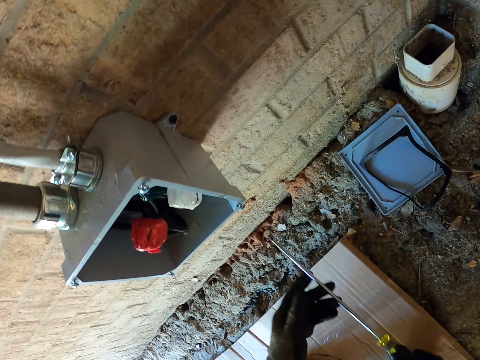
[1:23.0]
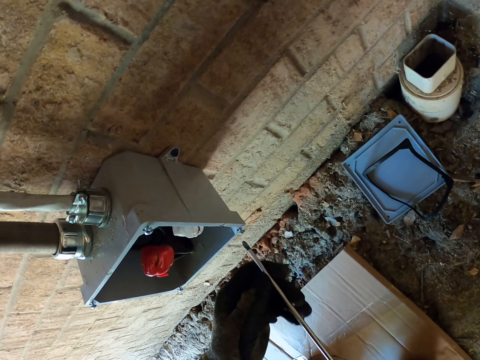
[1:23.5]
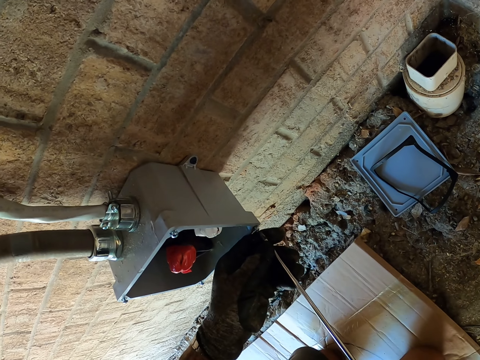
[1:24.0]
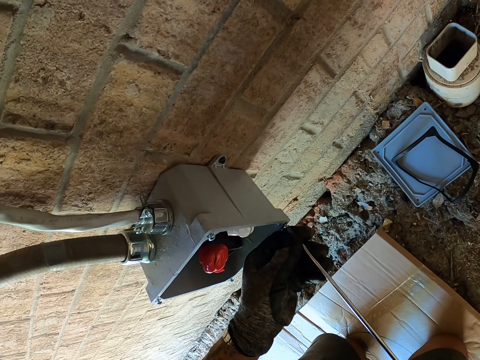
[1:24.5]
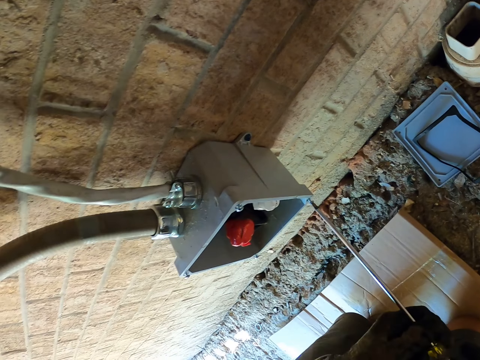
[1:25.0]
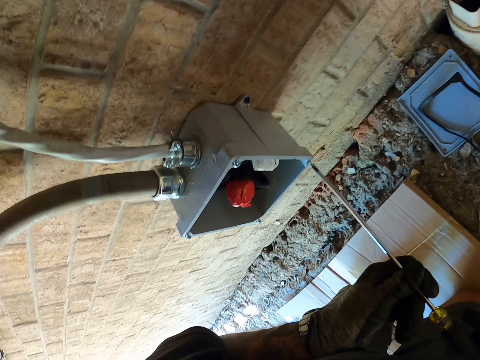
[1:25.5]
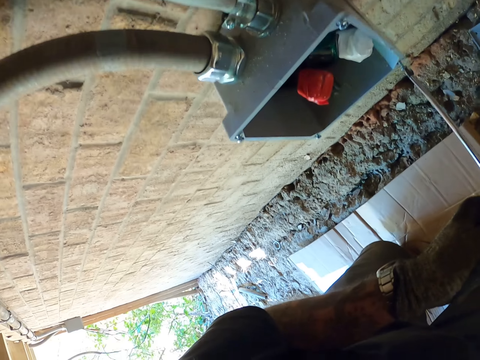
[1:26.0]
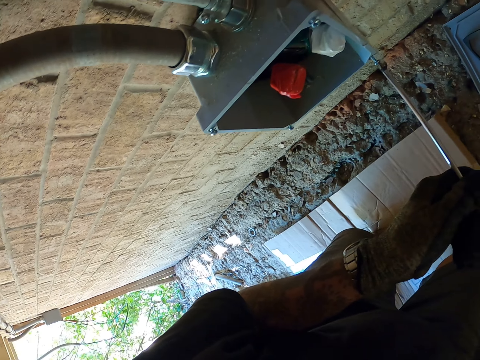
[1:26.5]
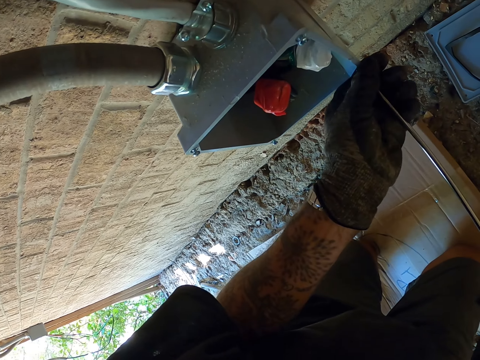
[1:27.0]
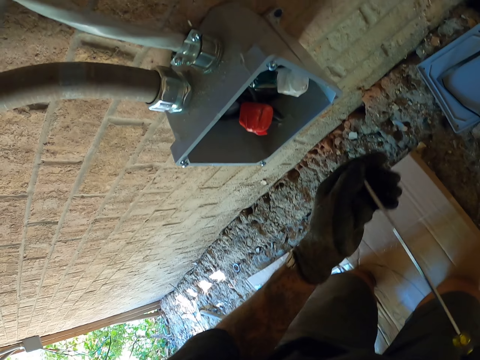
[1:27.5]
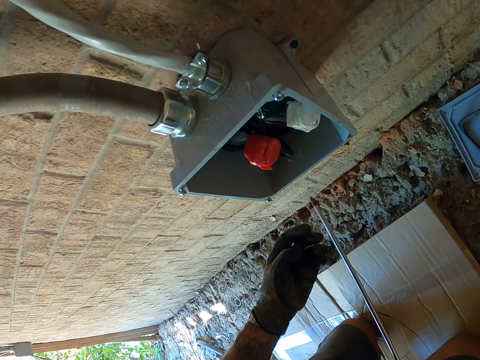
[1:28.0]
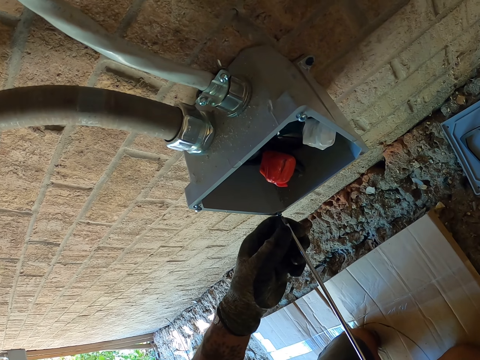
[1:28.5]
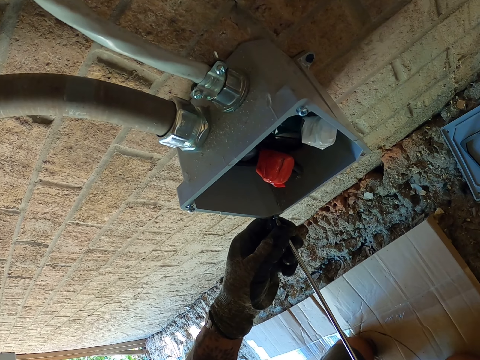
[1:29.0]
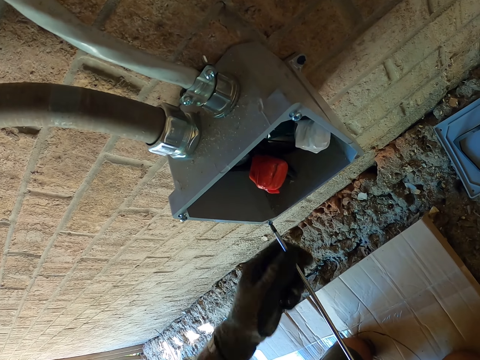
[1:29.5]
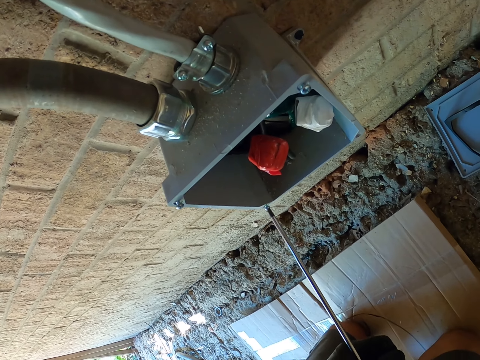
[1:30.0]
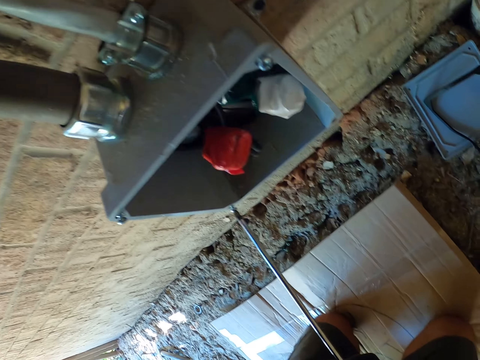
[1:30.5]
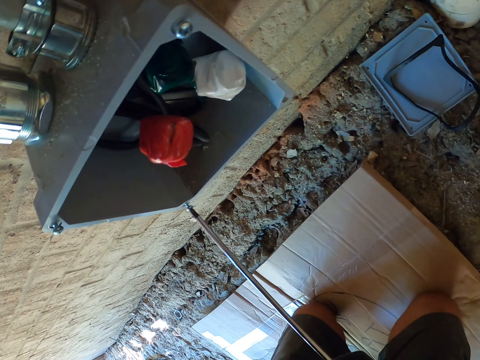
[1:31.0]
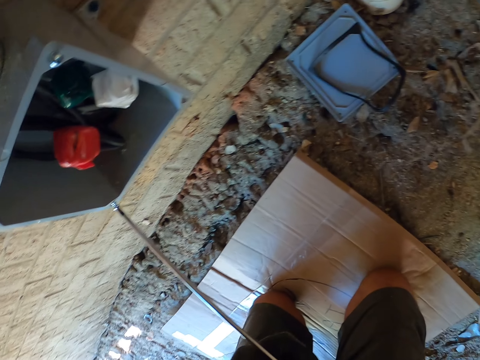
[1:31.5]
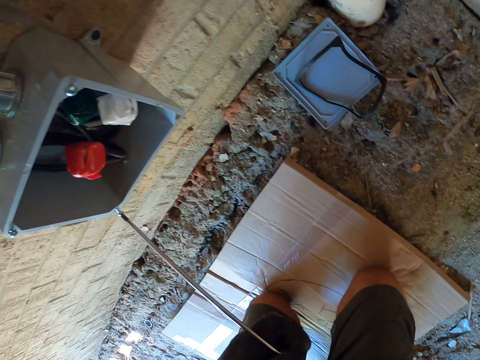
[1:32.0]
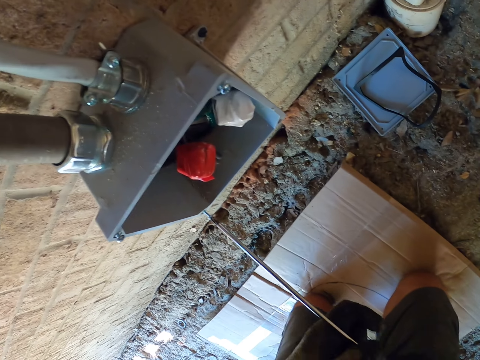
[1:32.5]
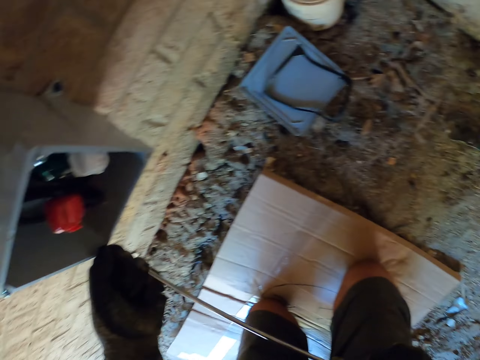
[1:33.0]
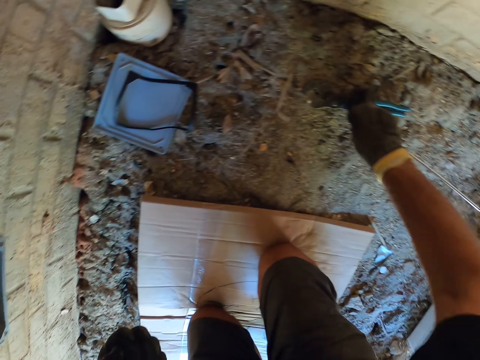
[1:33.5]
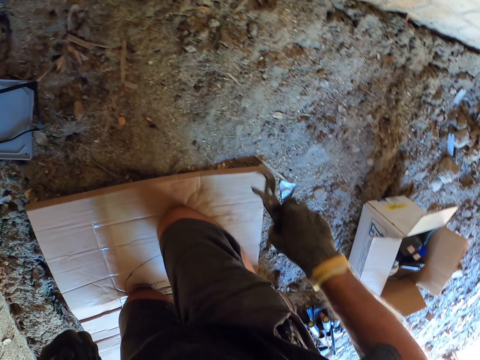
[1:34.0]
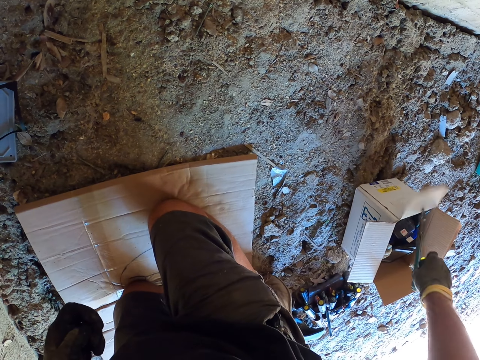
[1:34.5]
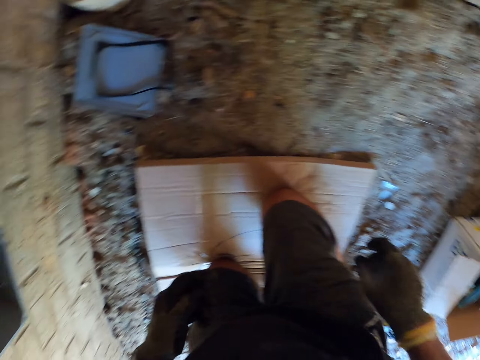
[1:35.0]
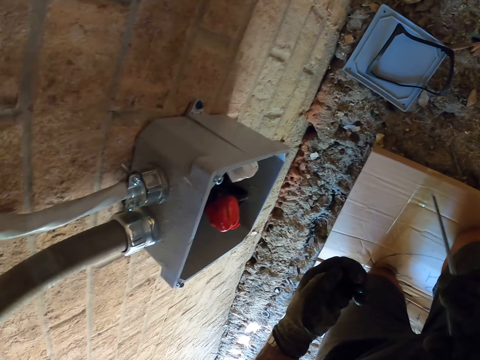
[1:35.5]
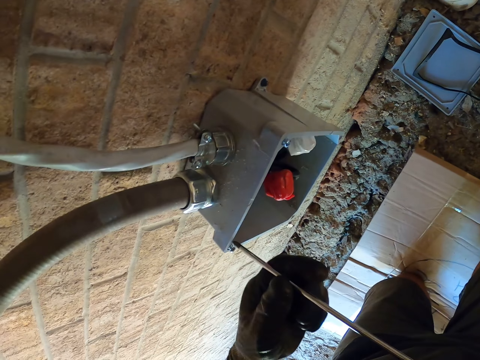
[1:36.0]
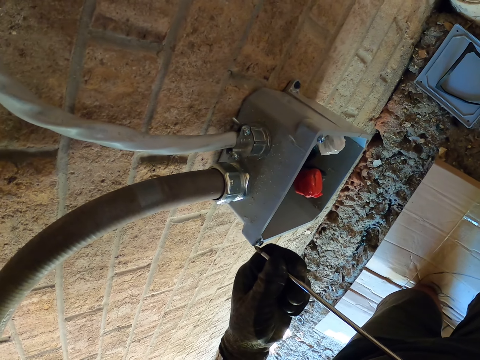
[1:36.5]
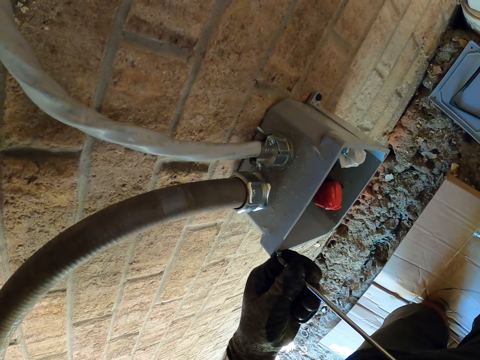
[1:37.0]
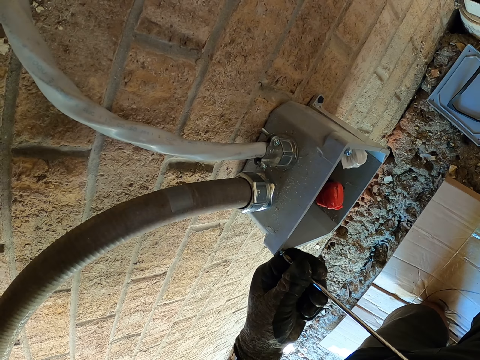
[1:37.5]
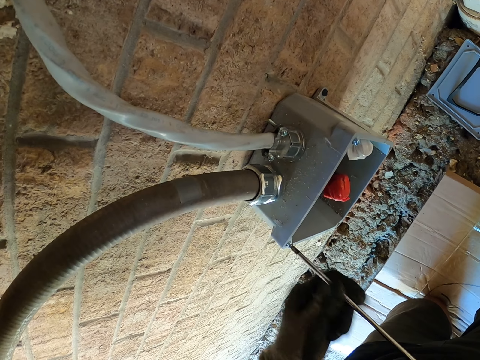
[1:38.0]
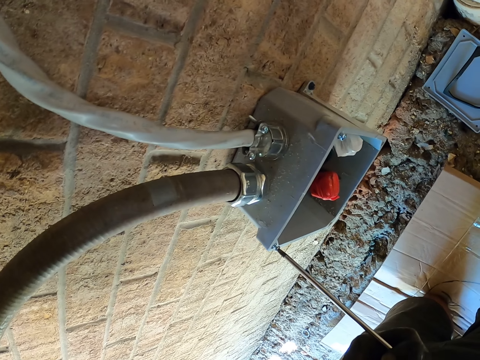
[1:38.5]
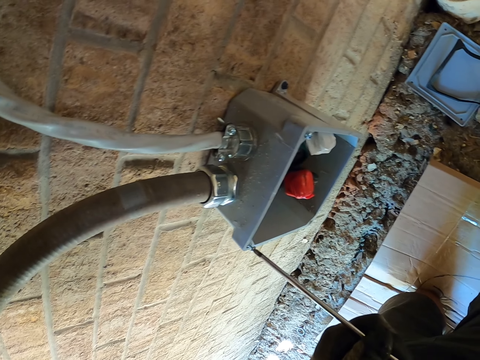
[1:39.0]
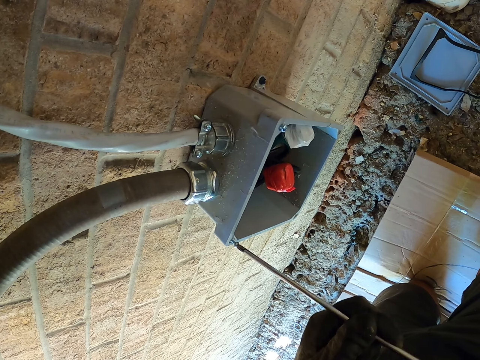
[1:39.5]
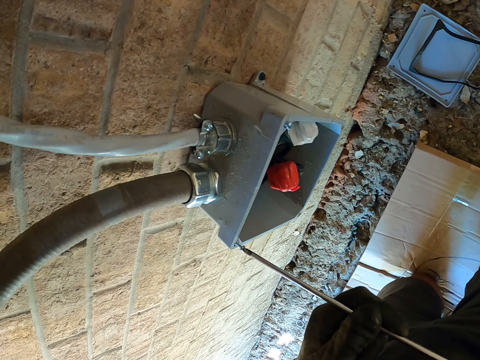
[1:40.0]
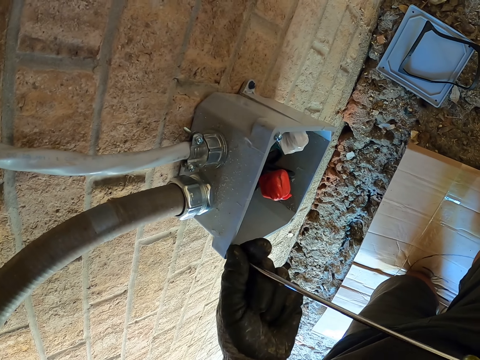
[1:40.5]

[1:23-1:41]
The camera wearer loosens the screw. They screw out a screw. They pick up the pliers. They throw the pliers in the box. They put the pliers in the box. They look around. They hold a screwdriver. They loosen the screw.

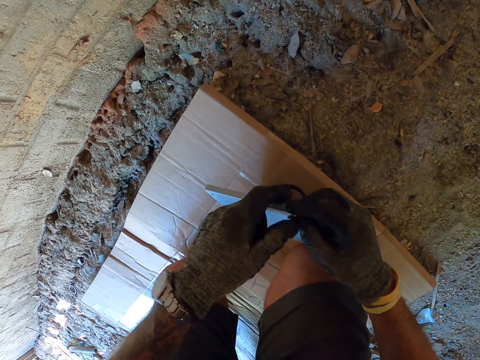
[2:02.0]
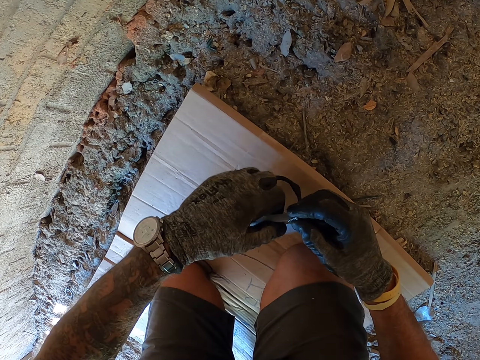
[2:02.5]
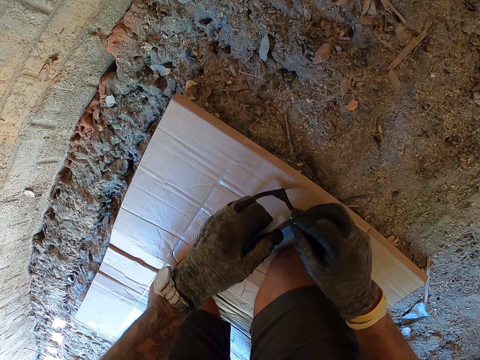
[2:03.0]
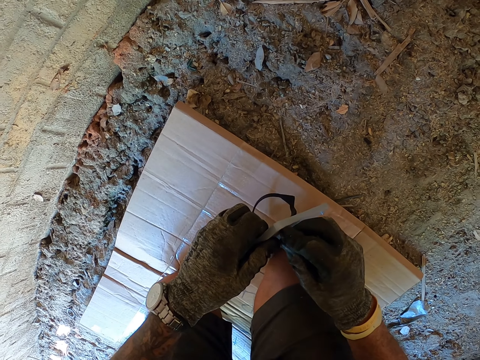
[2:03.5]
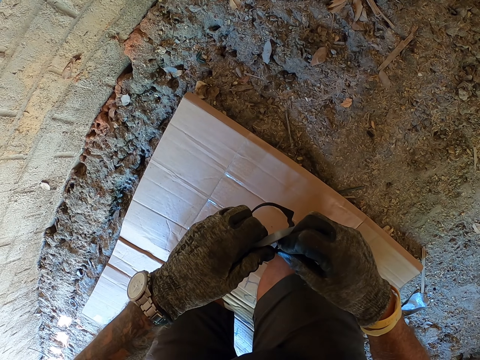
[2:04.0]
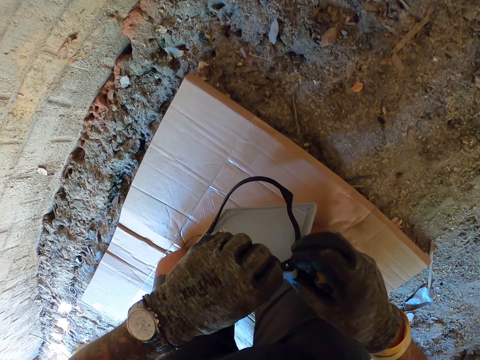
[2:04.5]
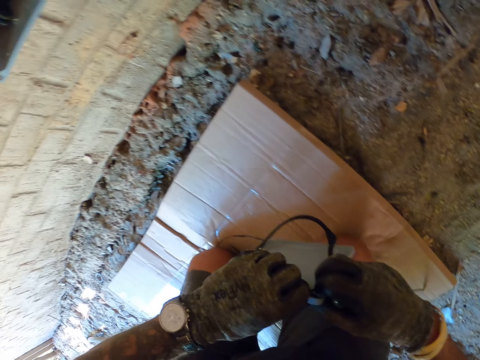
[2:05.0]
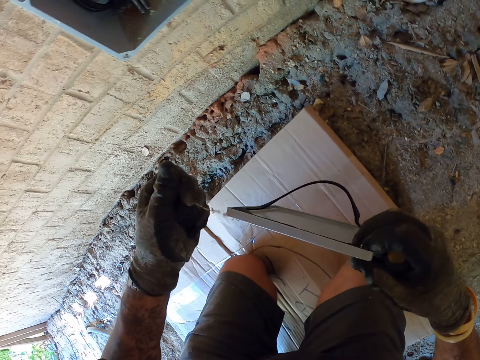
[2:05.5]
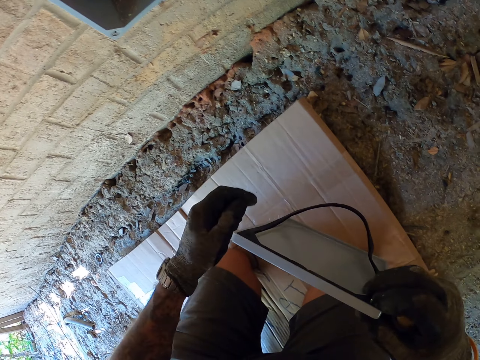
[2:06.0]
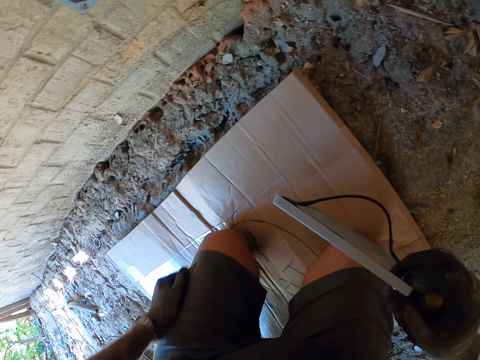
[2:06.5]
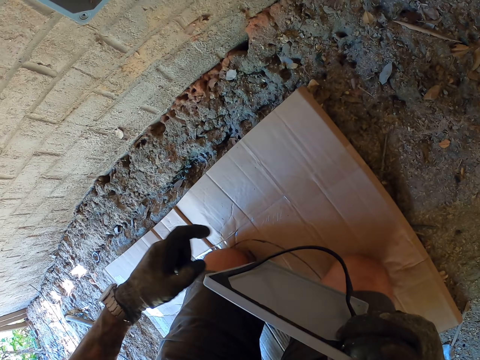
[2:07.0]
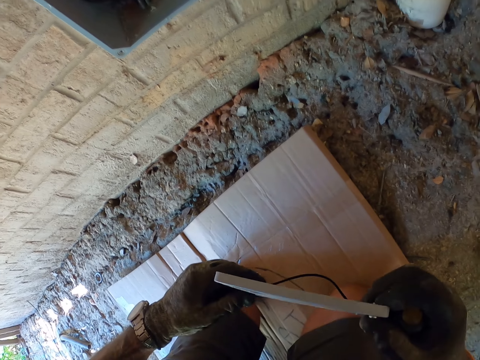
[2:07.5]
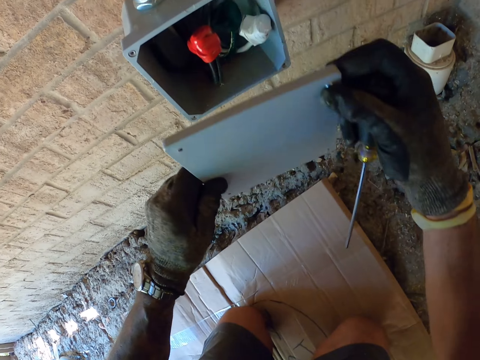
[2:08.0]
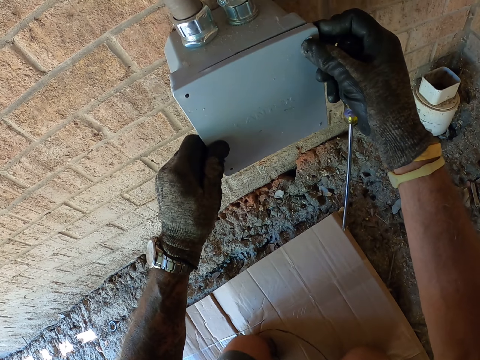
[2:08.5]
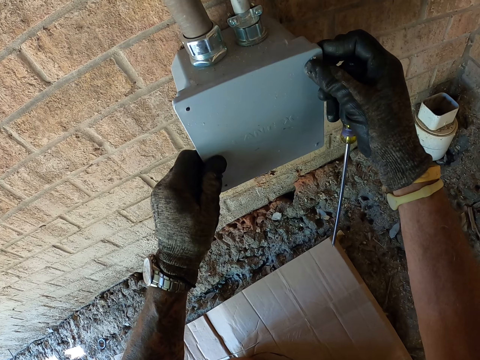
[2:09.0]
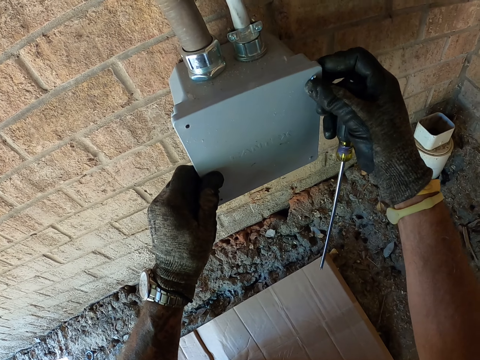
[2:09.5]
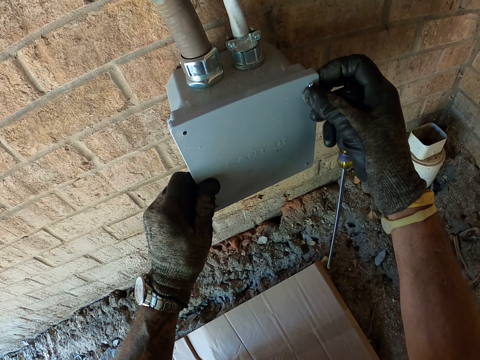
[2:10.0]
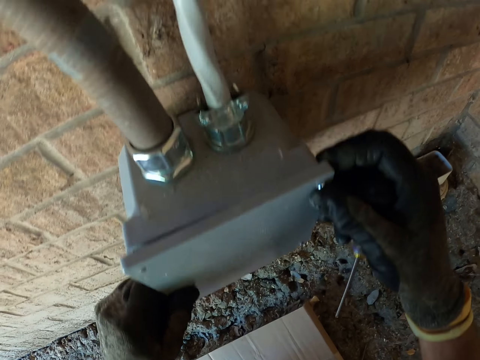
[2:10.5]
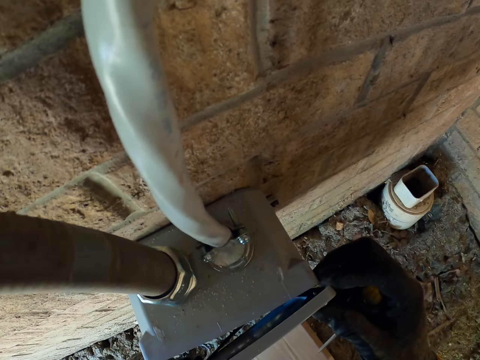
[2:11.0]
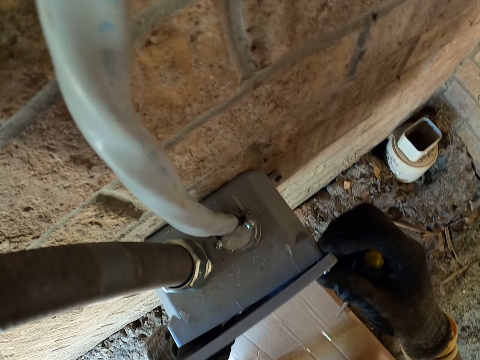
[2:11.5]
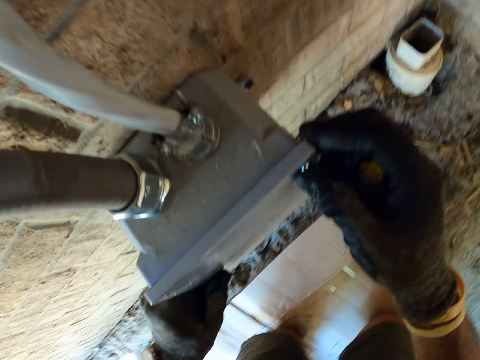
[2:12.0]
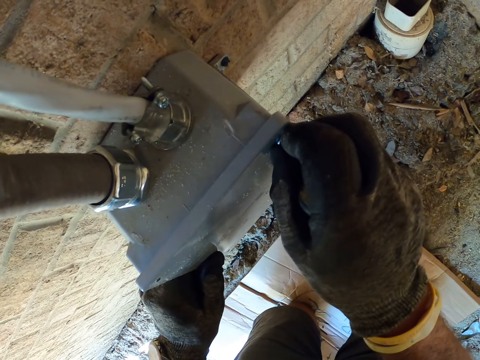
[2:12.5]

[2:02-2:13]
The camera wearer inserts the screw in the socket cover. They cover the socket.
